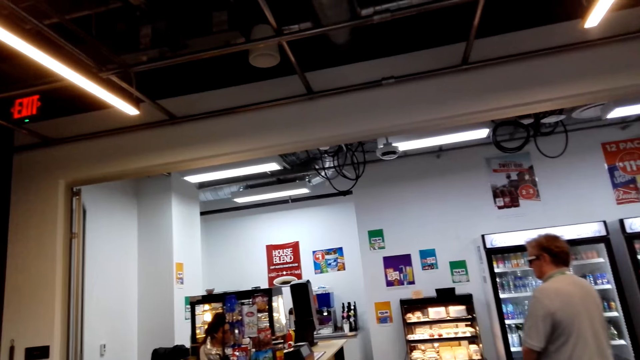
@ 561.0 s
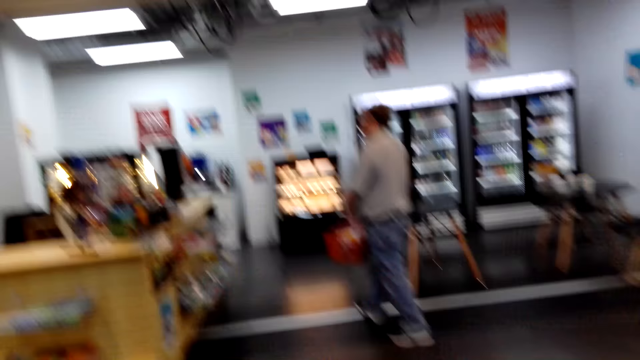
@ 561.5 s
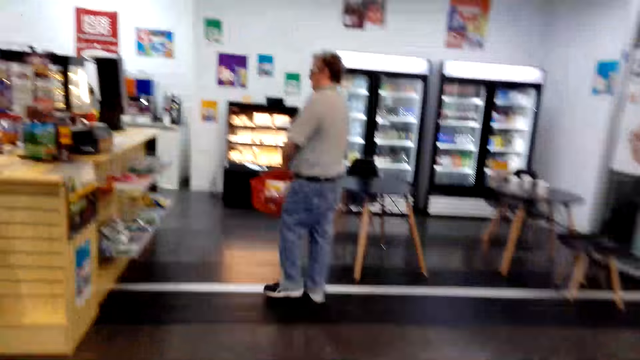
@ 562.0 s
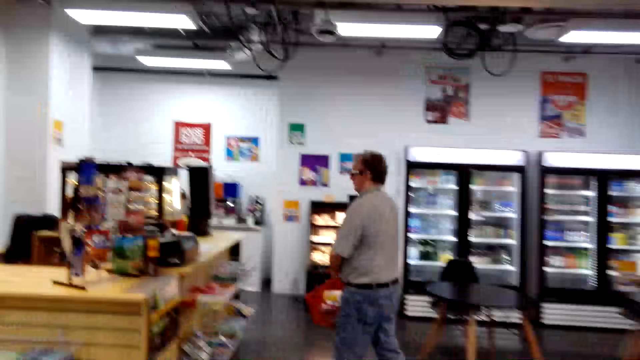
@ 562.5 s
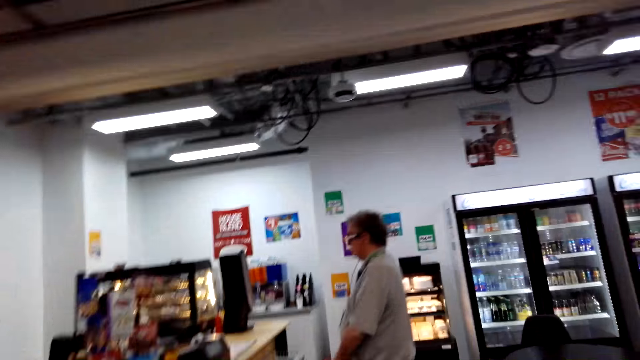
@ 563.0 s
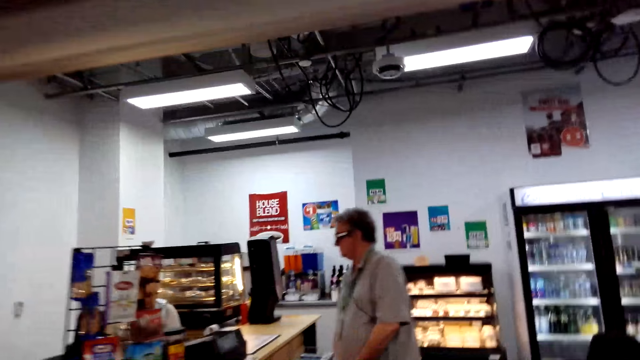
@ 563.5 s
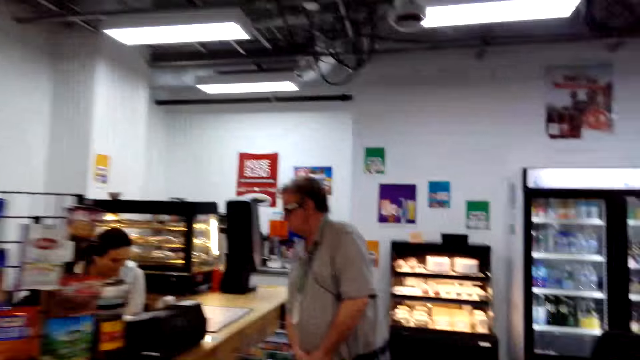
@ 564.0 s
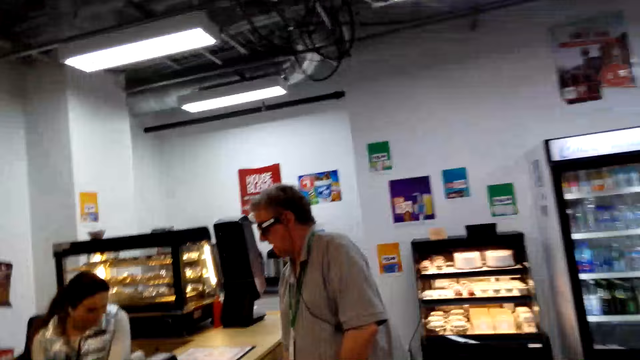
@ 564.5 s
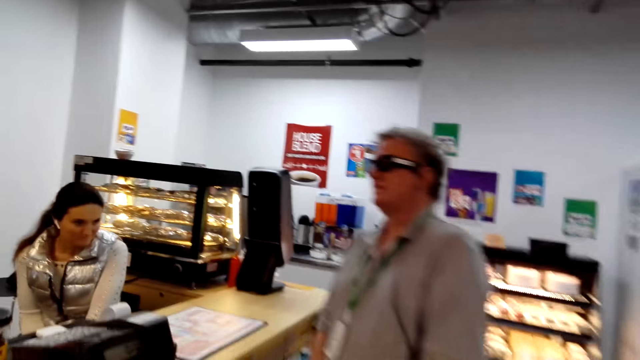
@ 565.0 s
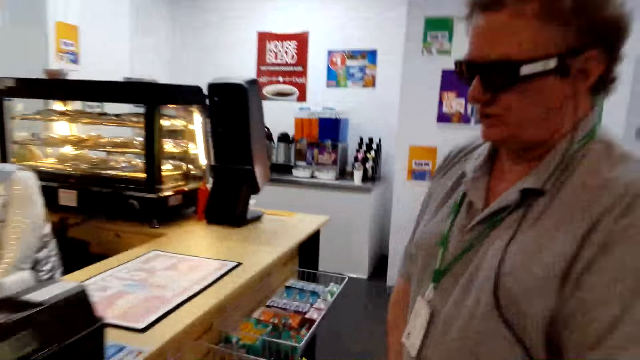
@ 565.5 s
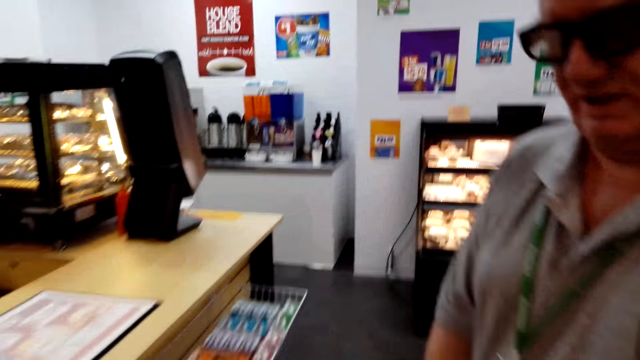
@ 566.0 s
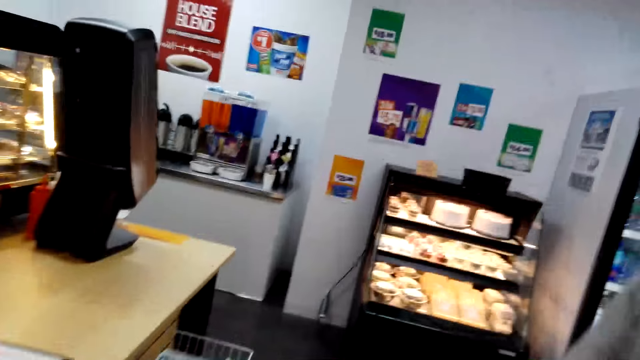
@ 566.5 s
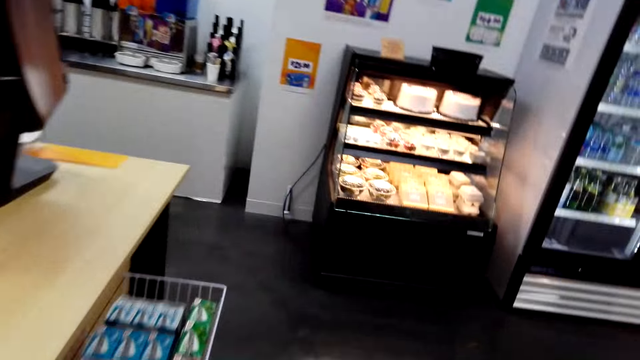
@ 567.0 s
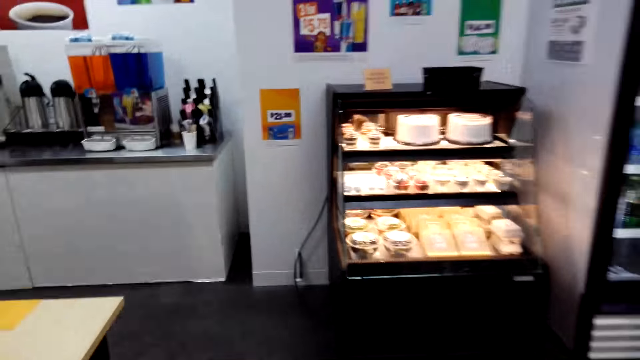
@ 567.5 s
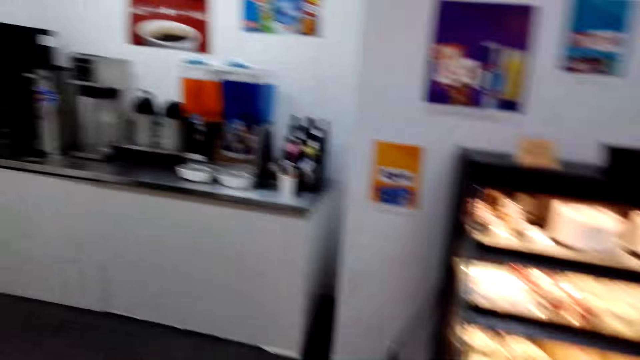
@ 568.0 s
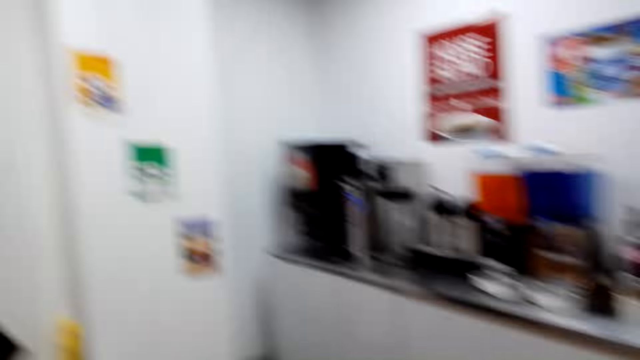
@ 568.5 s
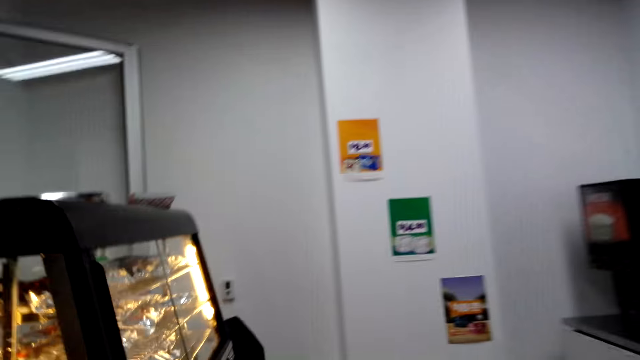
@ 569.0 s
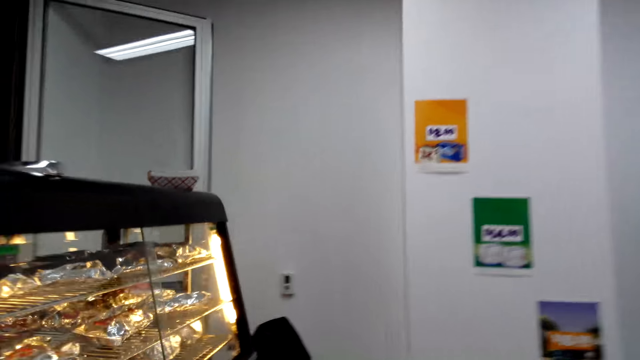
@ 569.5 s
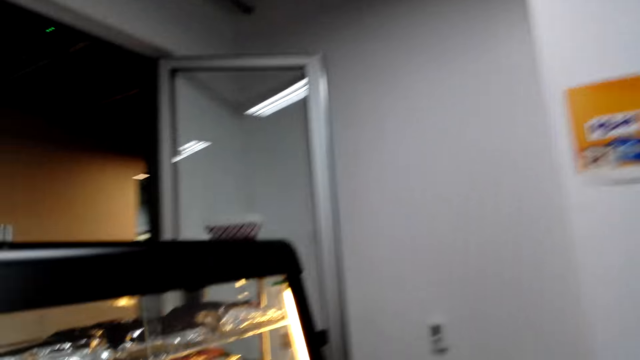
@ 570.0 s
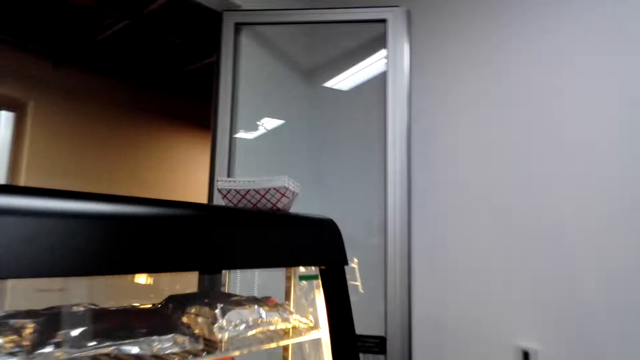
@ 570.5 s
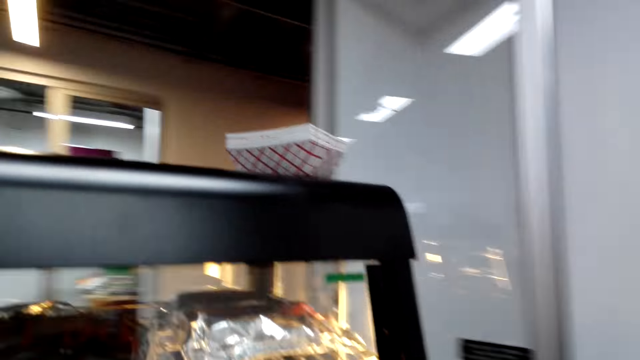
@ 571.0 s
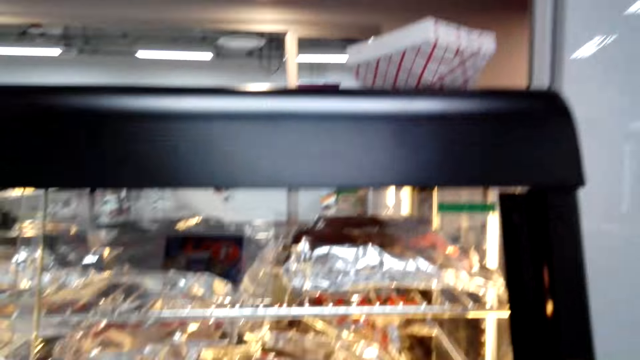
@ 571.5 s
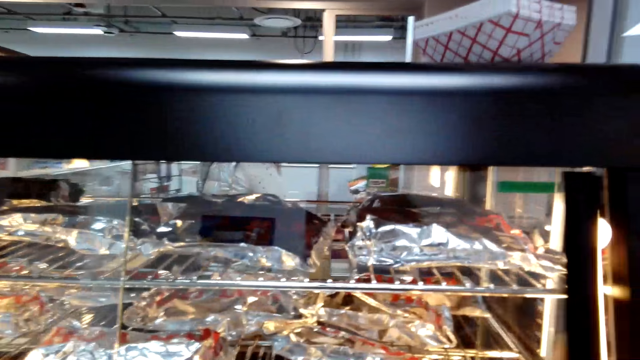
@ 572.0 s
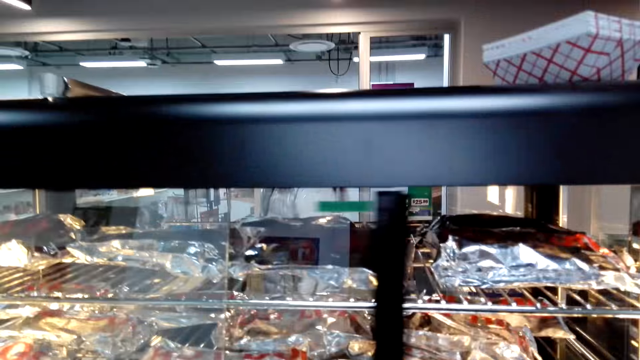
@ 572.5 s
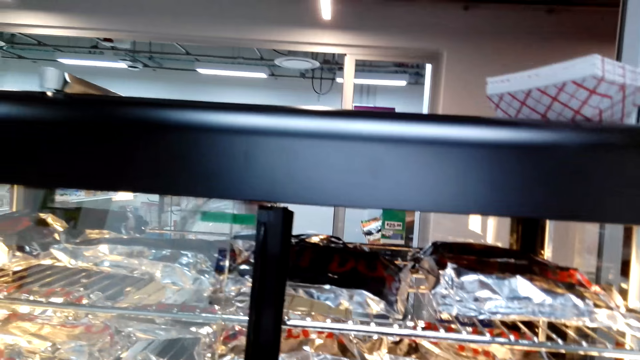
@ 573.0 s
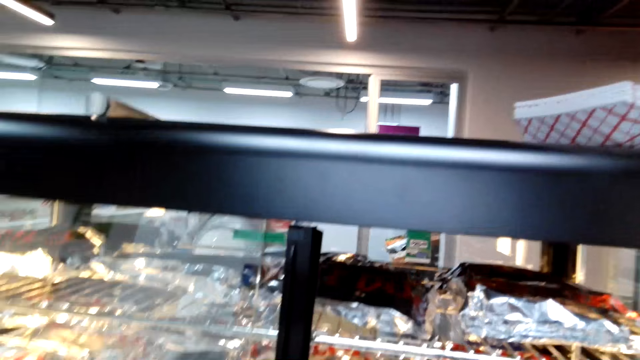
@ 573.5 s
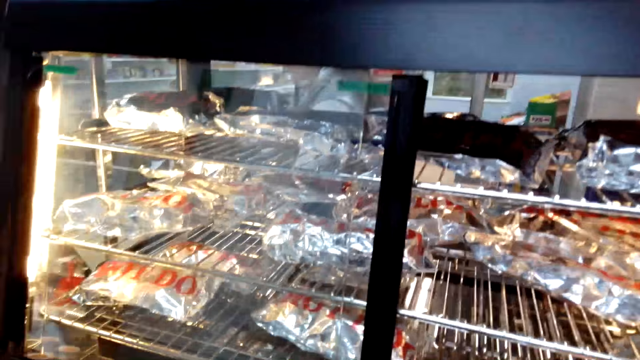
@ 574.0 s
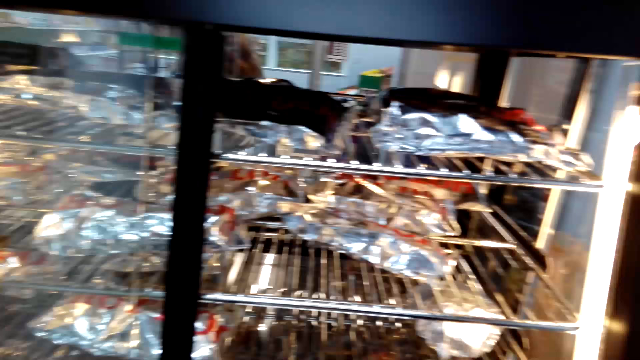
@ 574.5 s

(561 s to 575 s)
A person speaks to a woman. Another man walks around the store and stands at the counter. The camera wearer speaks to the person. They stand at the counter. They open a display case on the counter.

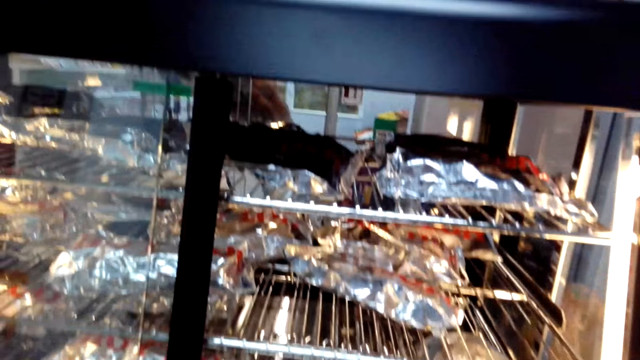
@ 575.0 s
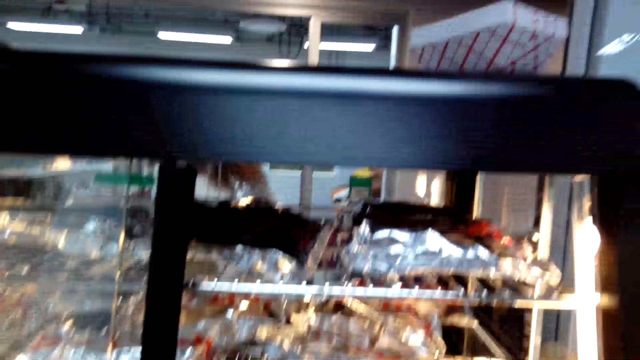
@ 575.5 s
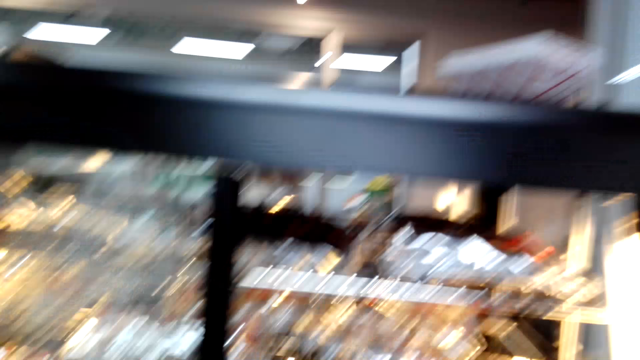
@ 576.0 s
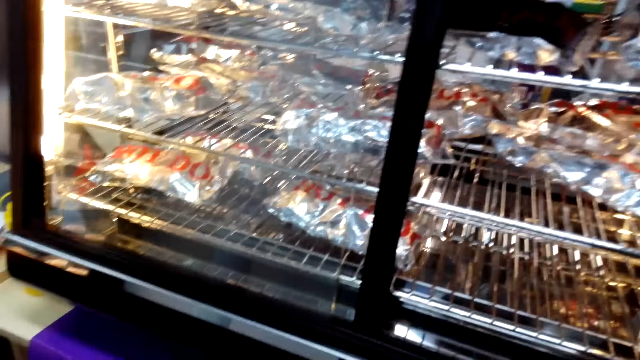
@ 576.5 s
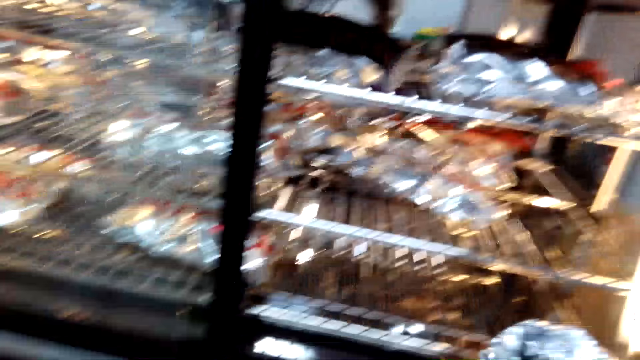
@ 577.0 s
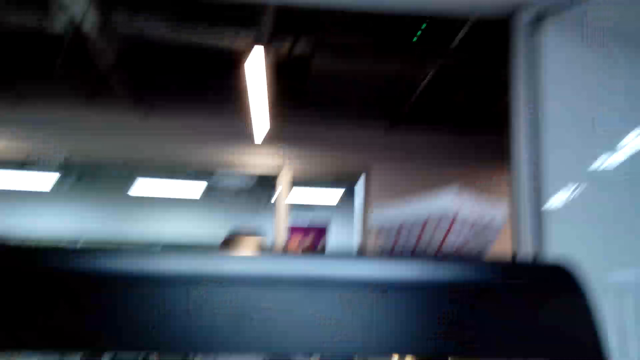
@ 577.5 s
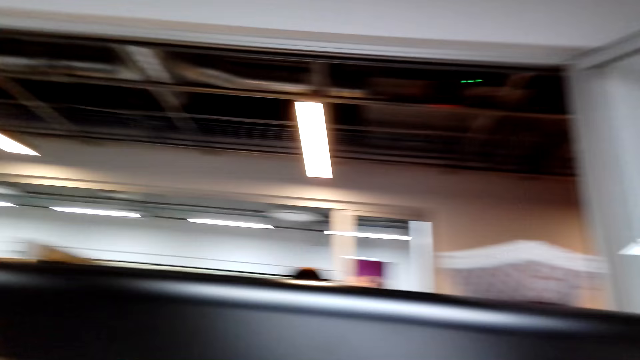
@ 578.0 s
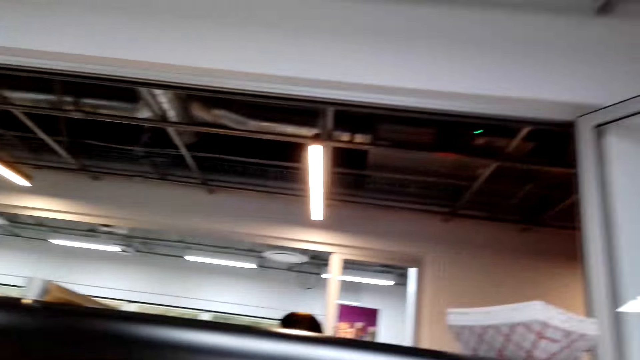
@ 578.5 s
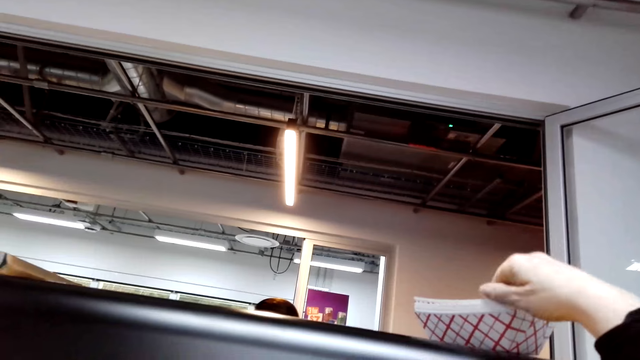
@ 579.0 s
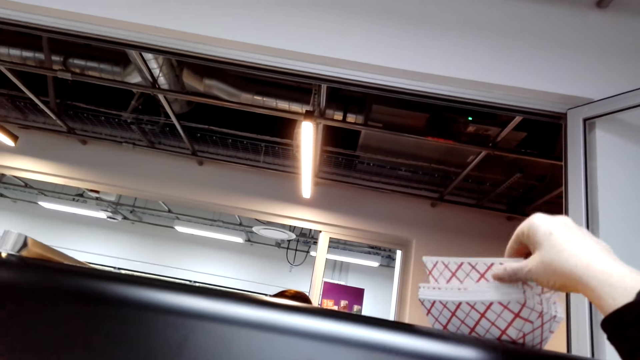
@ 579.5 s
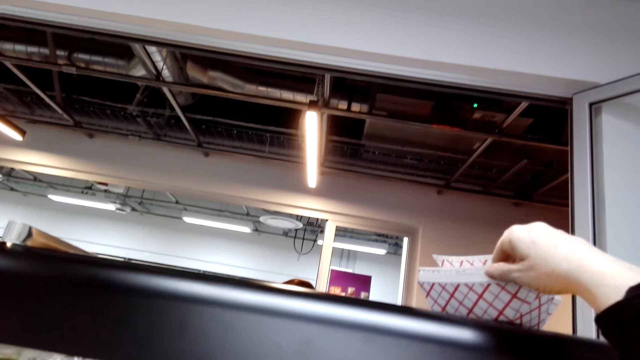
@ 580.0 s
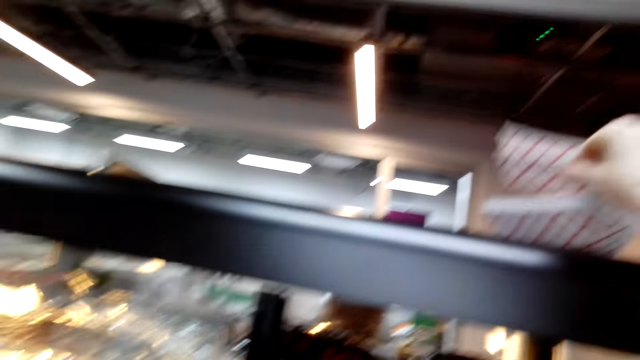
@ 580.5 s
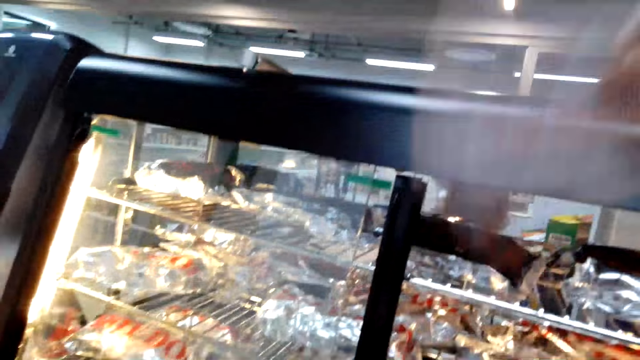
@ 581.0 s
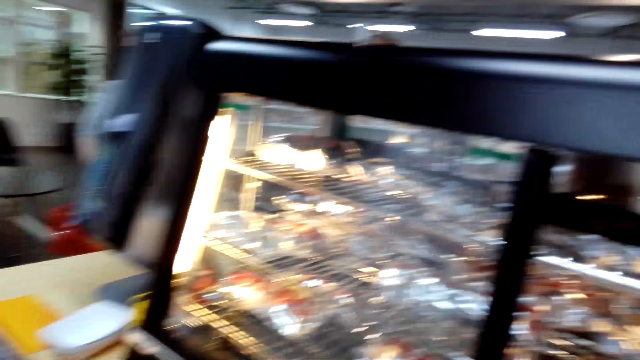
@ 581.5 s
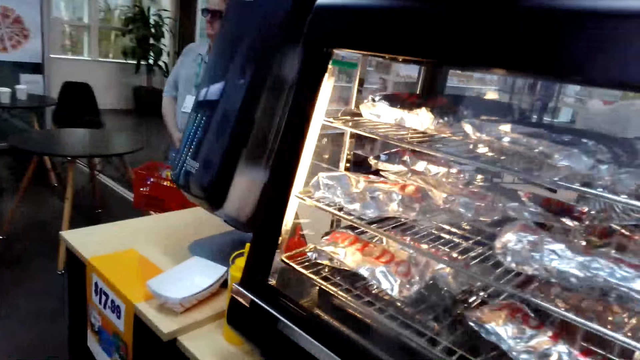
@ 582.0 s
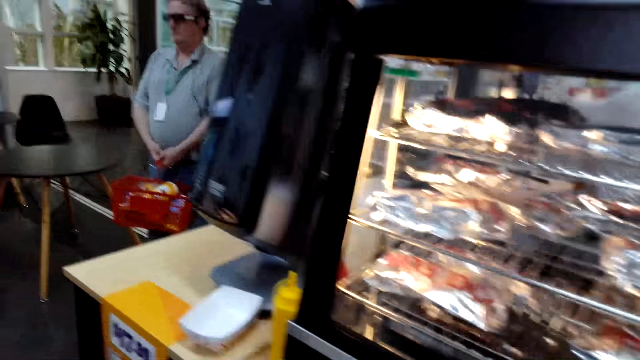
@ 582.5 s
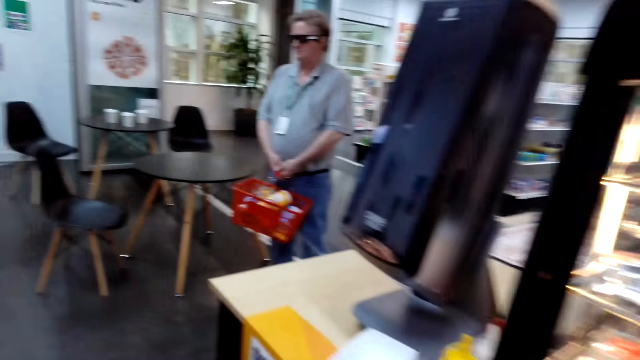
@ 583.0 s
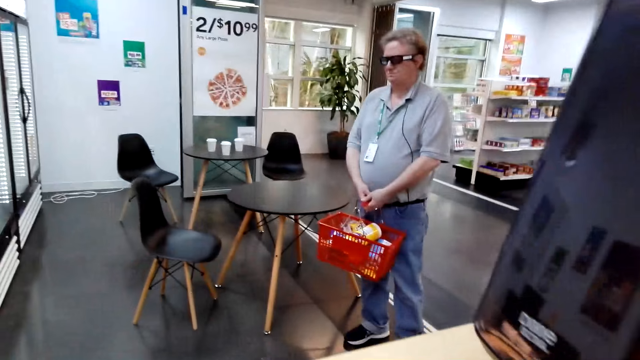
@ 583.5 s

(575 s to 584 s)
The camera wearer takes a sandwich. They pick up a paper bowl on the display case.
